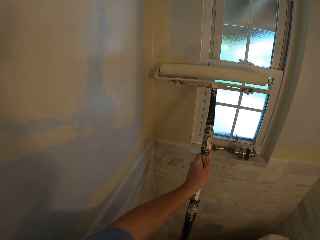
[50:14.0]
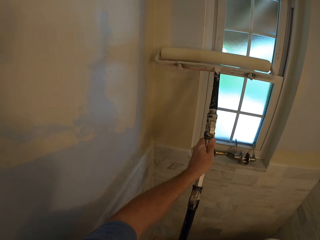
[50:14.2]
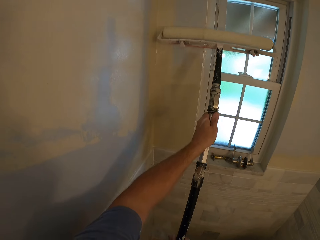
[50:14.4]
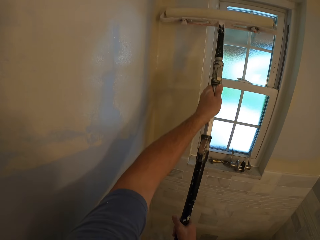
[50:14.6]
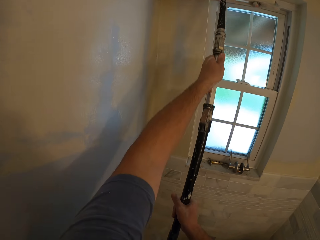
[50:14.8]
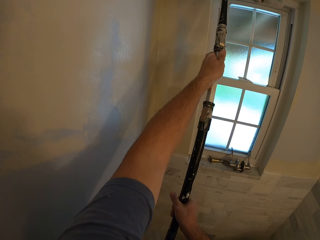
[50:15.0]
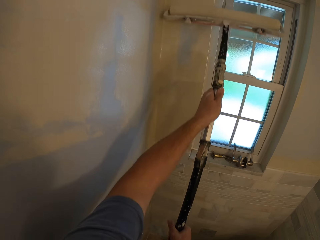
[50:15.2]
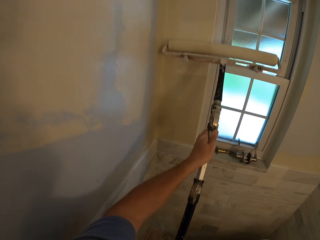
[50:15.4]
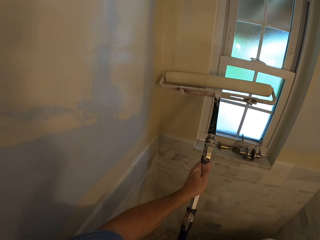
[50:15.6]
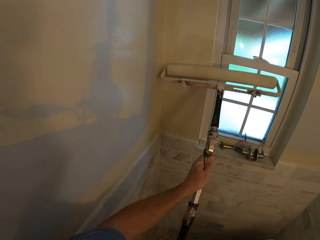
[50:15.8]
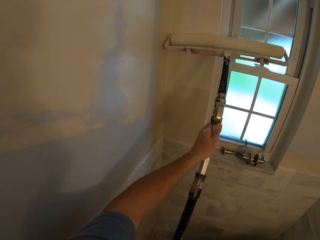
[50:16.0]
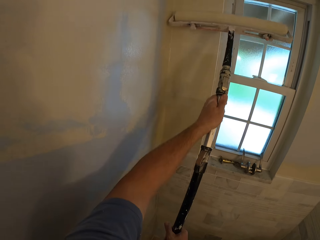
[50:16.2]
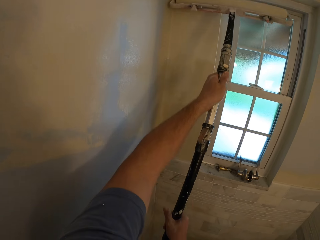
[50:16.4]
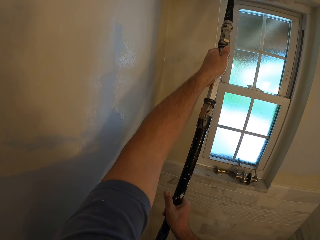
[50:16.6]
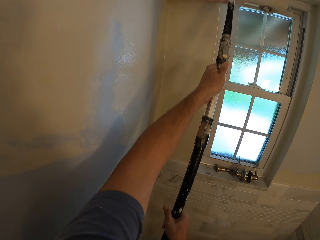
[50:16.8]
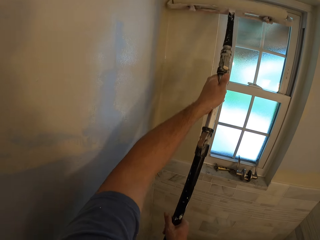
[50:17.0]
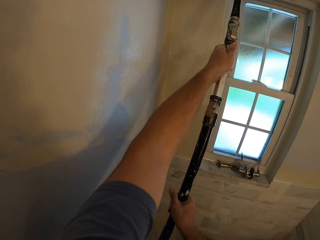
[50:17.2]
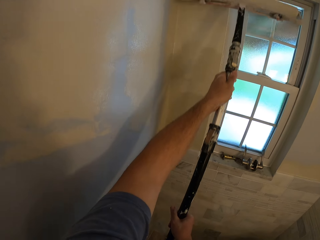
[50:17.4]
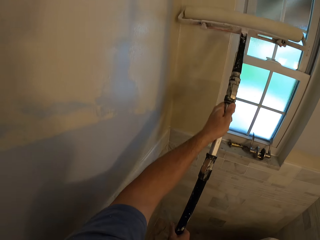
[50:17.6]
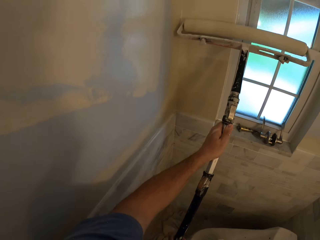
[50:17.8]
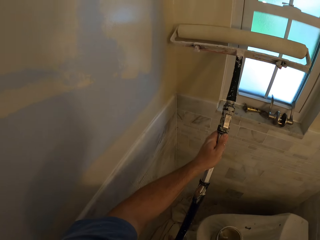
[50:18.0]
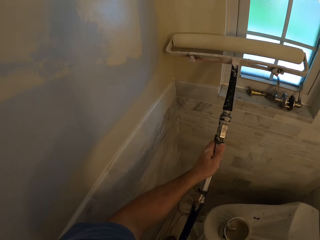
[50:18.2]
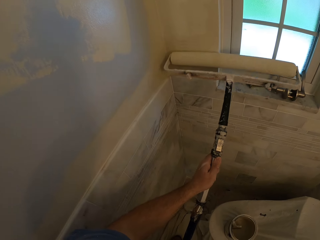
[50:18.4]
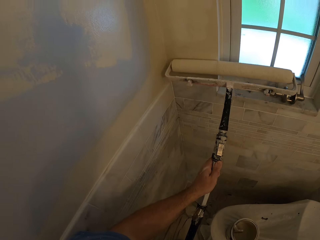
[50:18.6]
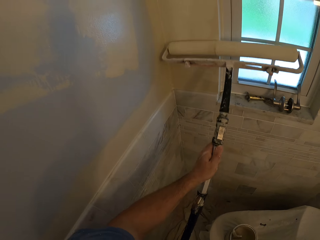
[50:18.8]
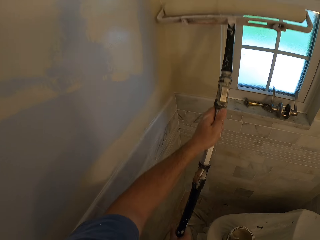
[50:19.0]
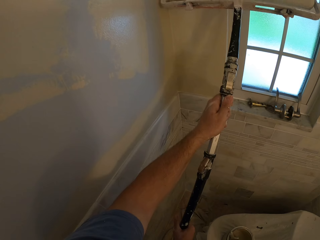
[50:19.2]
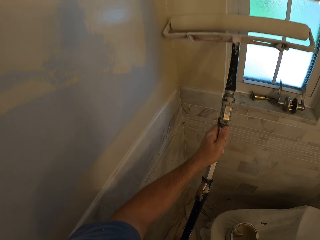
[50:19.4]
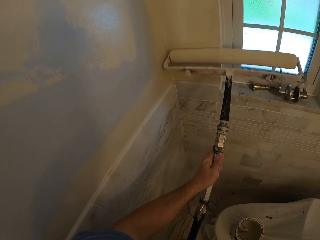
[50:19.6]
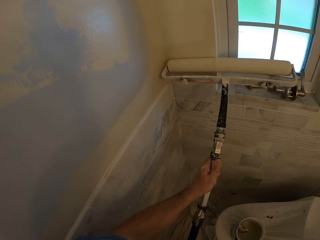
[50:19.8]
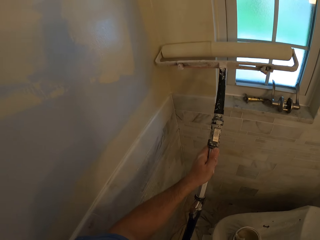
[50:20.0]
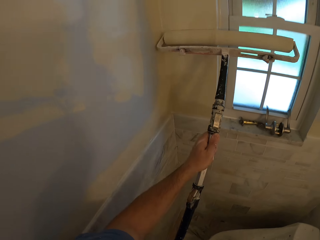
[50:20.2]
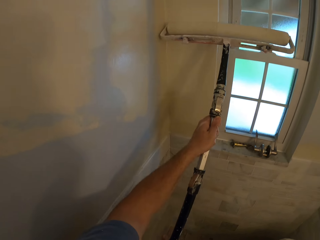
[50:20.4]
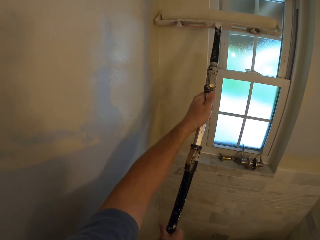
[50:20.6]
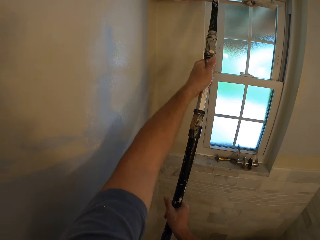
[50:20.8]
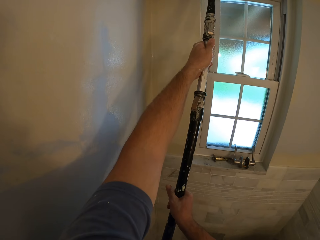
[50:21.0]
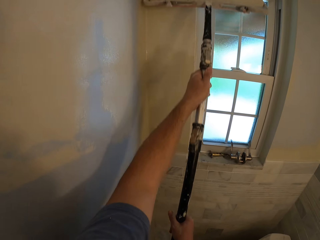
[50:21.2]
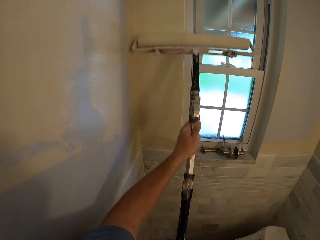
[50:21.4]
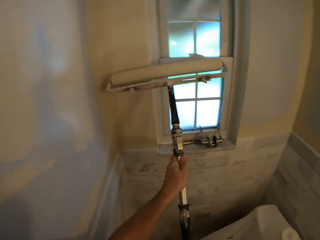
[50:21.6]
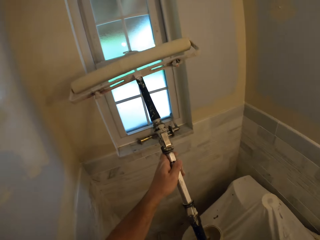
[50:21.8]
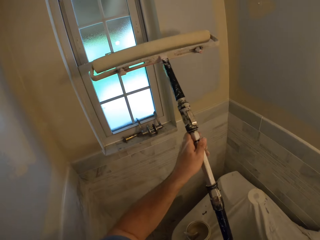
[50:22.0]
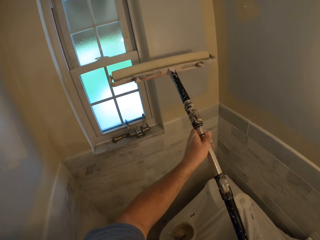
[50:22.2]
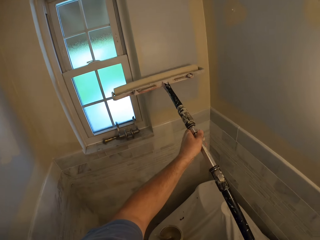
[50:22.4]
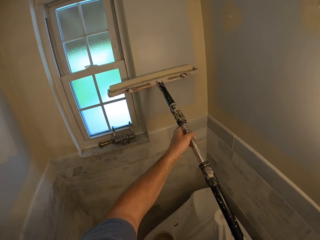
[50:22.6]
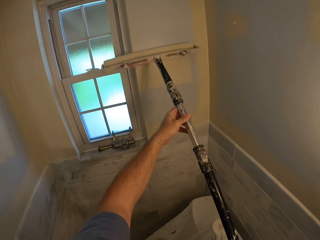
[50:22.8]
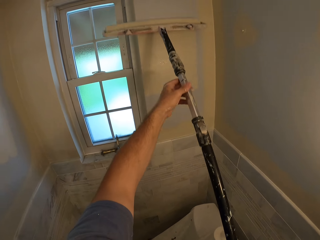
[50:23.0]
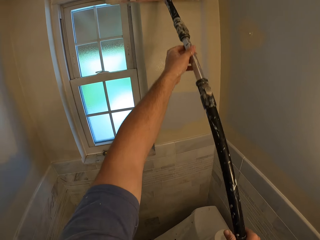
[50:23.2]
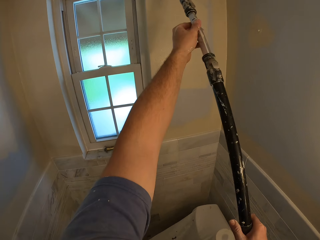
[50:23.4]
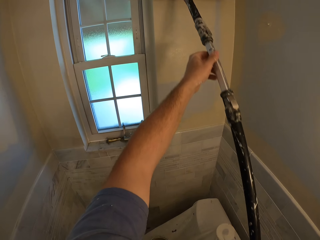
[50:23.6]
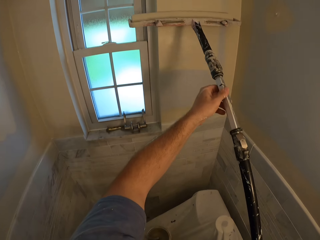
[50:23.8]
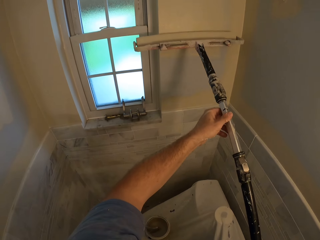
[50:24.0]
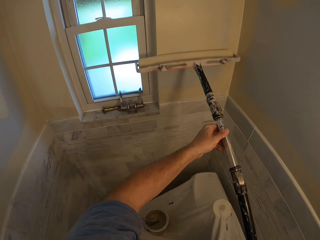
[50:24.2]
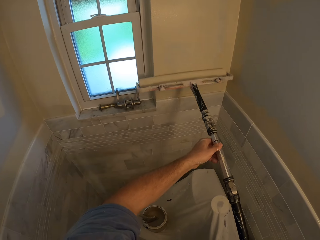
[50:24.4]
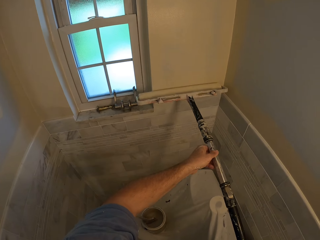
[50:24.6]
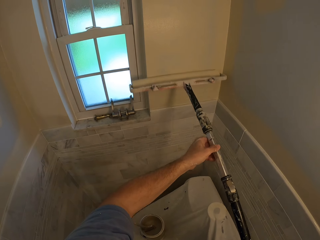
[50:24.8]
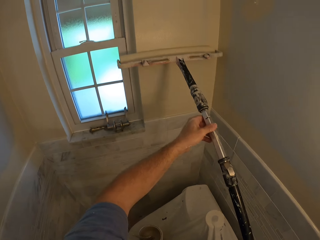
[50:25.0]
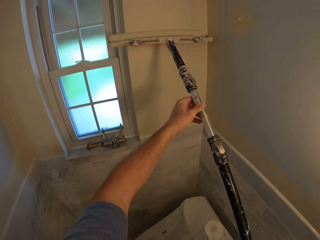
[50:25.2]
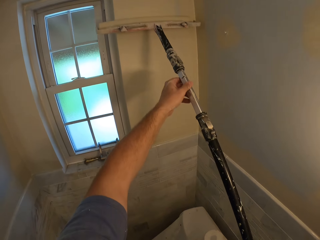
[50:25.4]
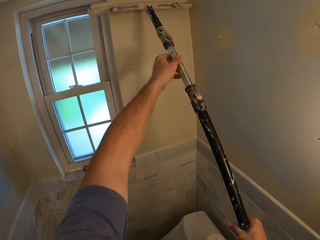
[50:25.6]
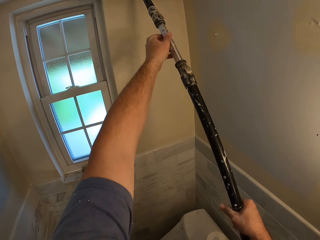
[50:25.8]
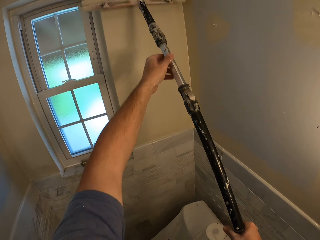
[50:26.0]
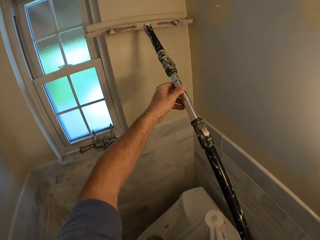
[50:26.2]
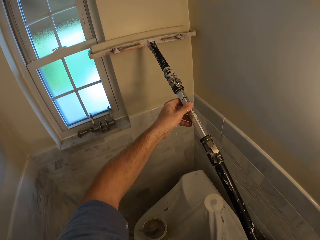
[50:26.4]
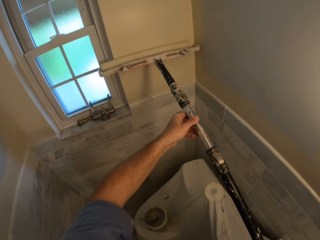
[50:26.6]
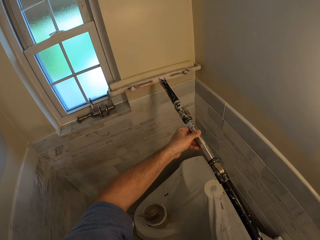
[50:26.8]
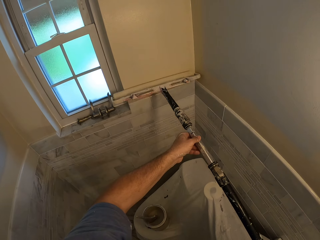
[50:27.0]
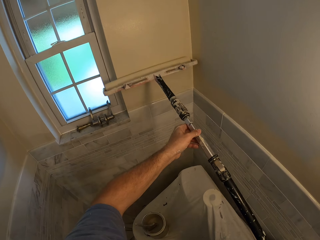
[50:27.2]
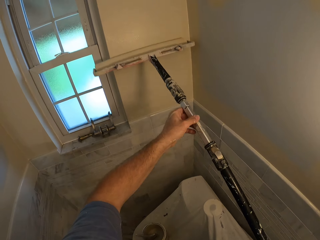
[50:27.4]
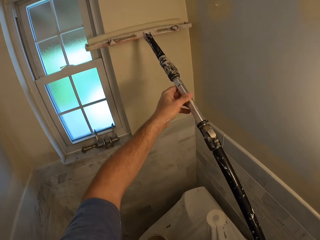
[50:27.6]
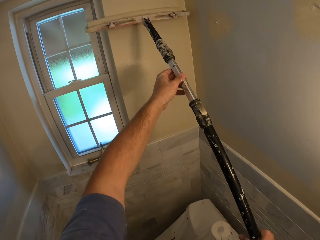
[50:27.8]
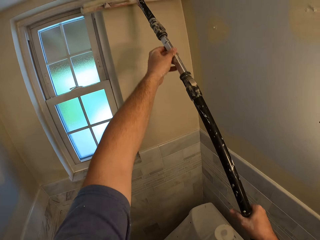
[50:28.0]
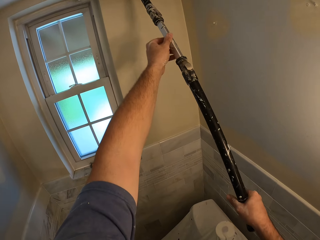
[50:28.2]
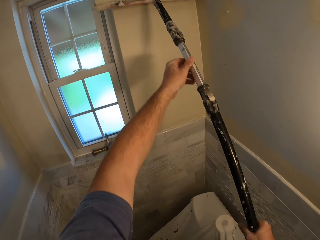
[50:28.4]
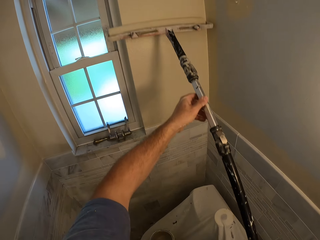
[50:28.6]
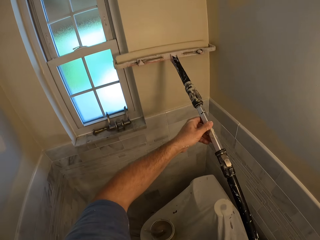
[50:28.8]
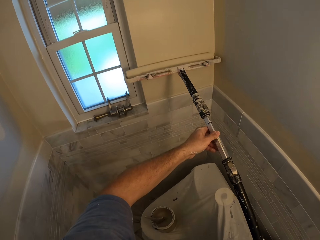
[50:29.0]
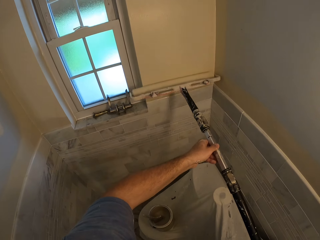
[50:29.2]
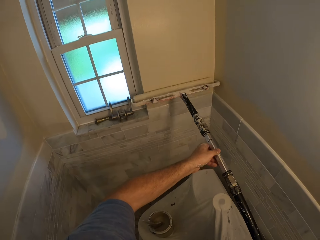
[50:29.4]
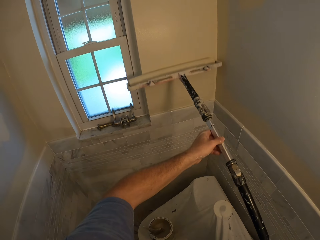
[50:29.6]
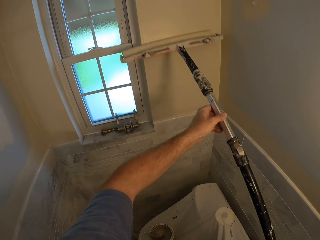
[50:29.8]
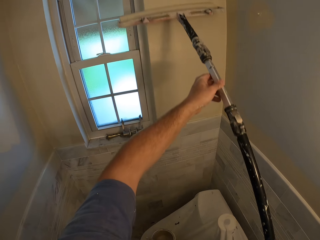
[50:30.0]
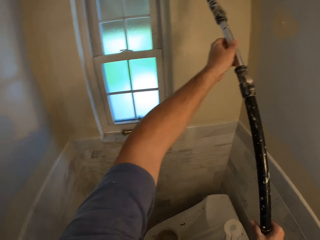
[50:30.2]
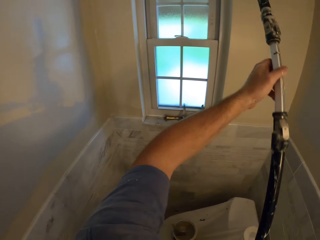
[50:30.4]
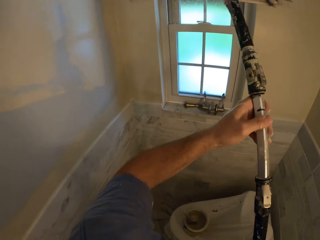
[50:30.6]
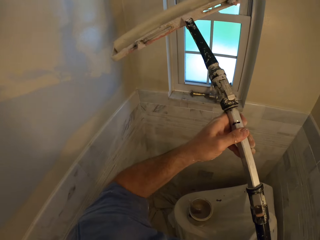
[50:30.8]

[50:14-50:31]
The camera wearer paints the wall. They move the roller brush to the other side of the wall.

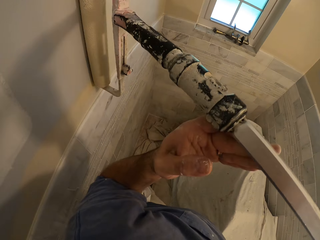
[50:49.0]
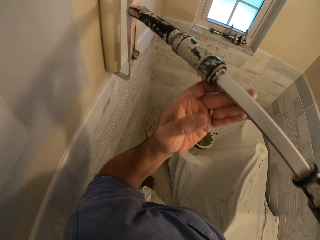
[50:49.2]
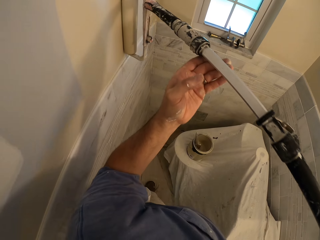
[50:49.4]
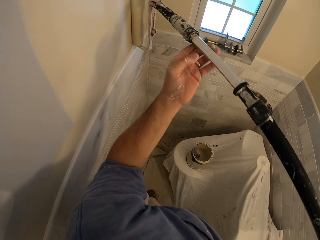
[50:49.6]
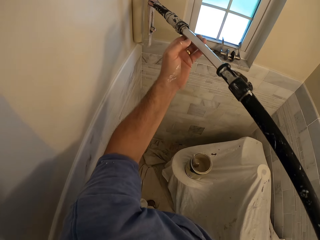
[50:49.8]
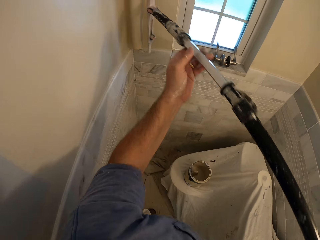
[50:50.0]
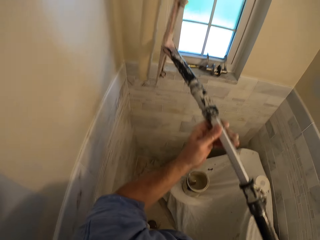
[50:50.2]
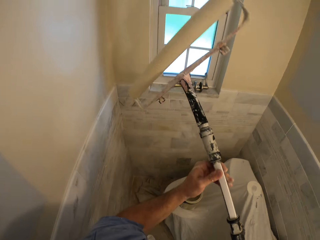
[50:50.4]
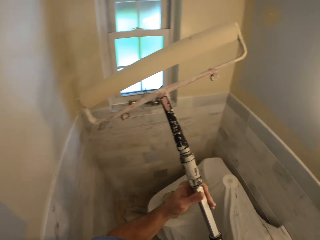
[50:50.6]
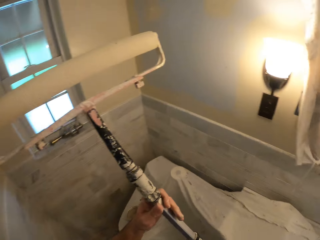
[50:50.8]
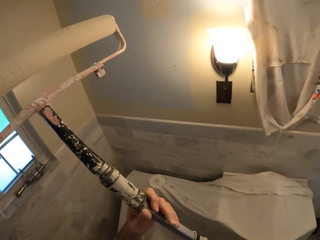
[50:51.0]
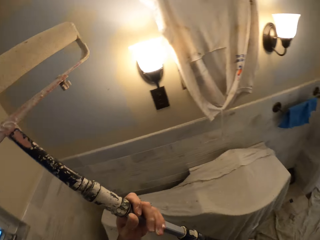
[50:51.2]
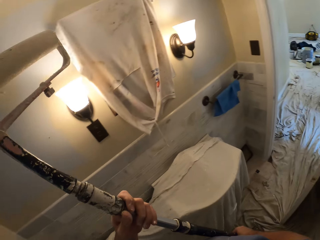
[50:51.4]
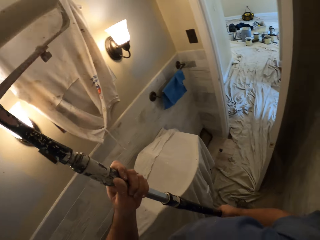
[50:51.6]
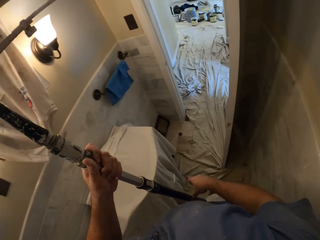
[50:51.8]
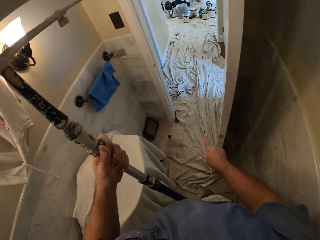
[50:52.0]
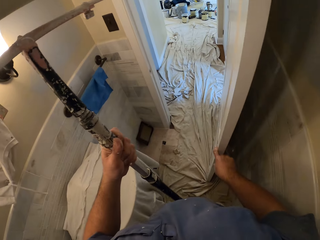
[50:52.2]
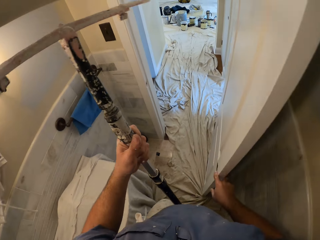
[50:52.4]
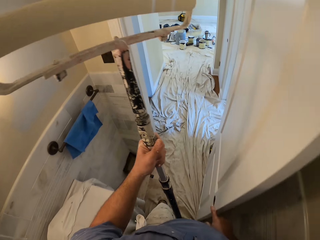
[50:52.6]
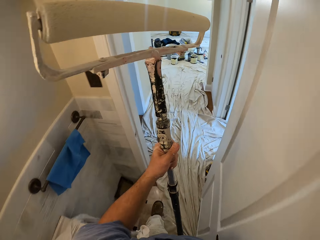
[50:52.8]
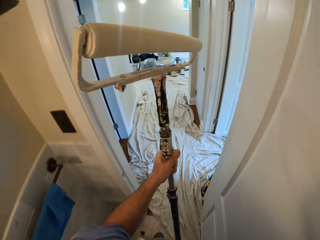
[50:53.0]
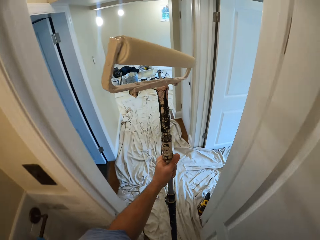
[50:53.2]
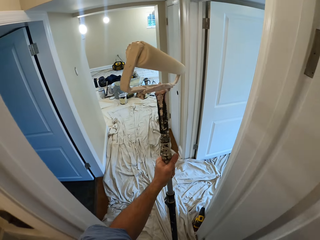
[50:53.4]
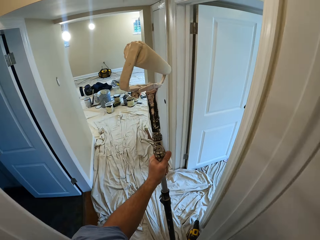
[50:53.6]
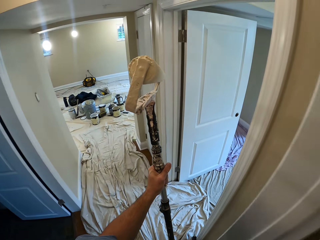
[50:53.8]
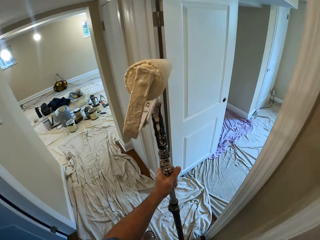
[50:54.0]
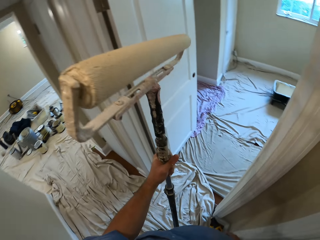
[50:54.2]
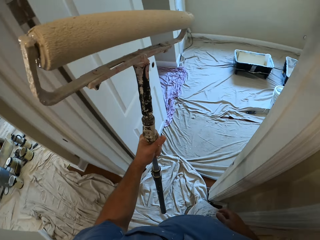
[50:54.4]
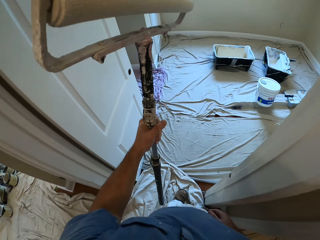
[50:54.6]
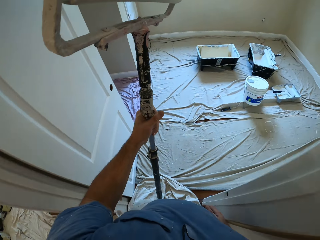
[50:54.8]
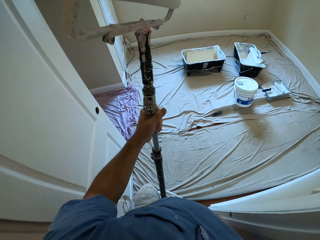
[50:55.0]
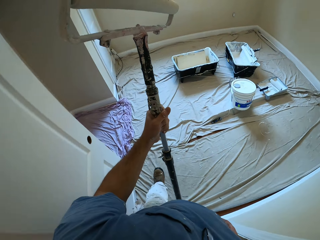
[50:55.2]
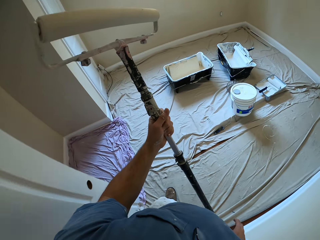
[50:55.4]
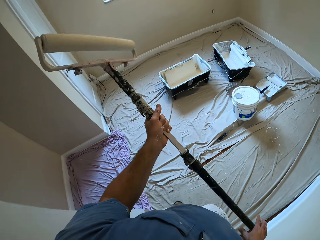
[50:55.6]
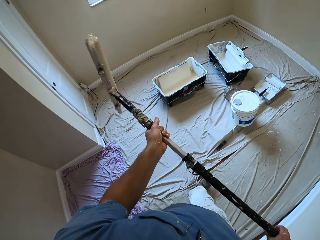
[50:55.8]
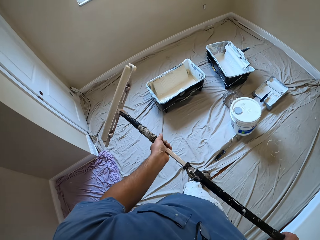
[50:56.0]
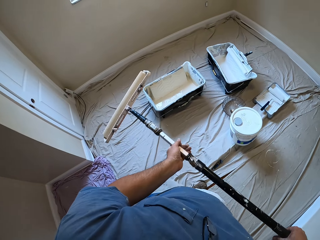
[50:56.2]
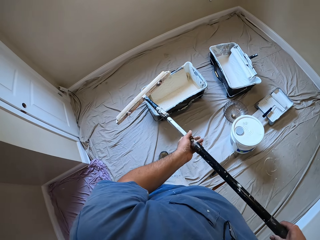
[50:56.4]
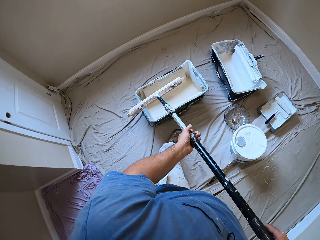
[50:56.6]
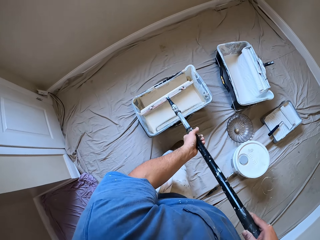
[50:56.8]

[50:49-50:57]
The camera wearer removes the paint roller from the wall. He walks outside the room with the paint roller in his hands. He walks to another room.
